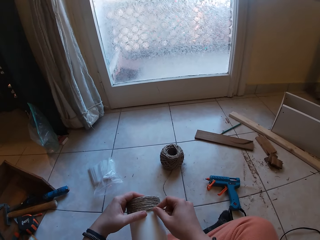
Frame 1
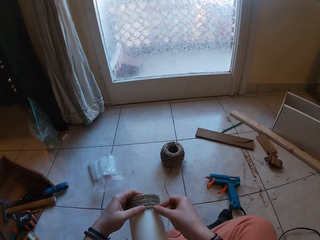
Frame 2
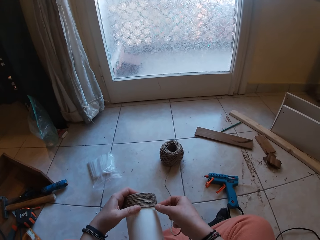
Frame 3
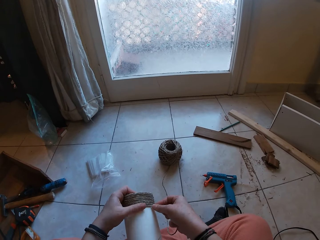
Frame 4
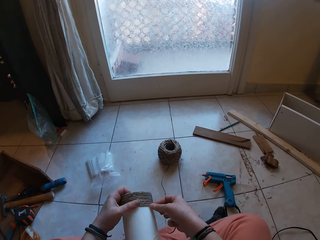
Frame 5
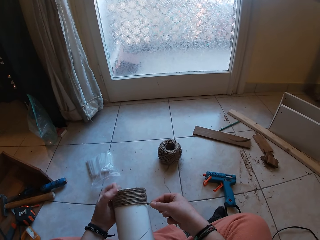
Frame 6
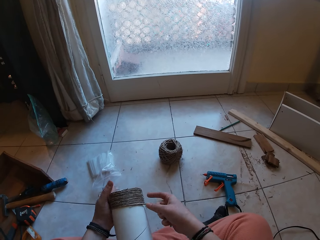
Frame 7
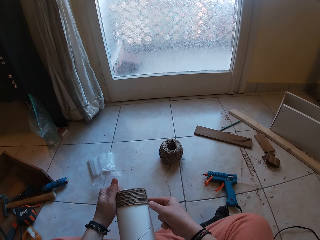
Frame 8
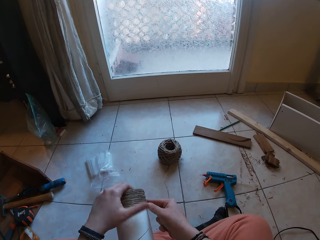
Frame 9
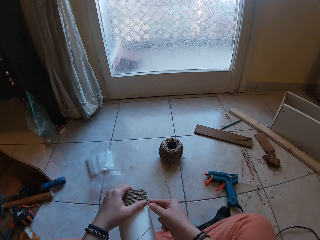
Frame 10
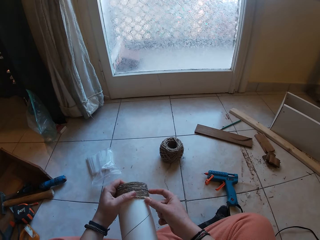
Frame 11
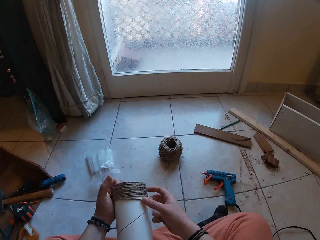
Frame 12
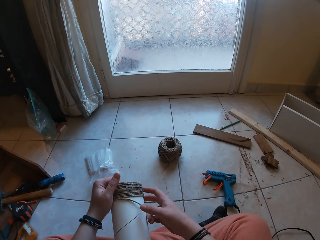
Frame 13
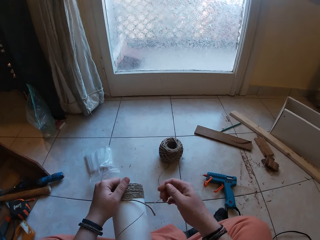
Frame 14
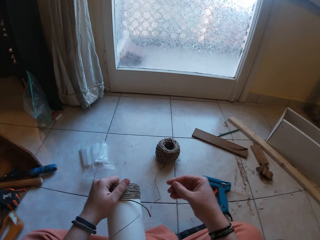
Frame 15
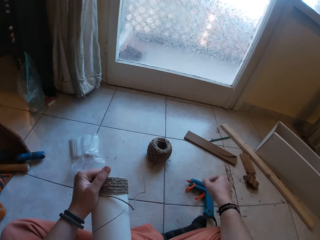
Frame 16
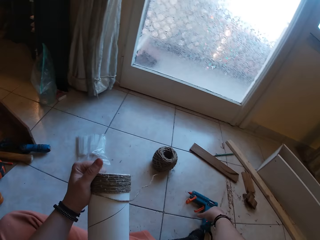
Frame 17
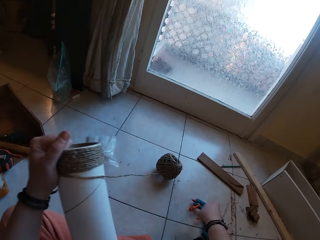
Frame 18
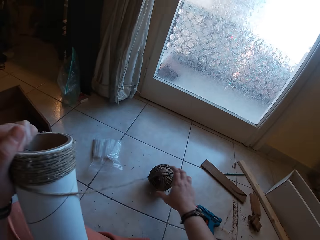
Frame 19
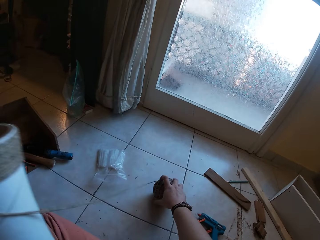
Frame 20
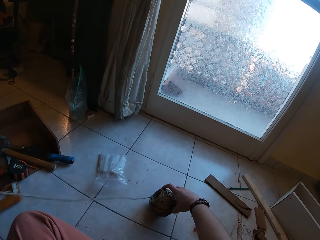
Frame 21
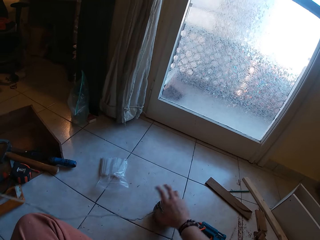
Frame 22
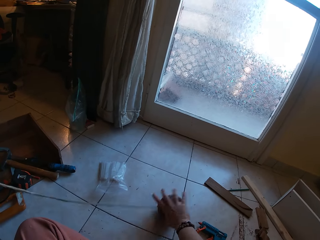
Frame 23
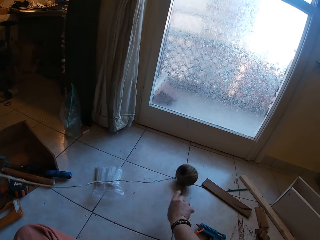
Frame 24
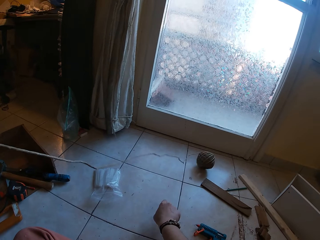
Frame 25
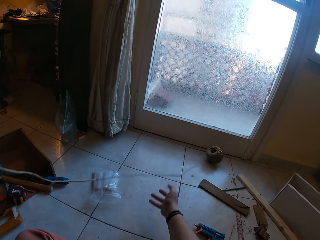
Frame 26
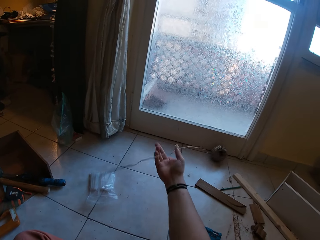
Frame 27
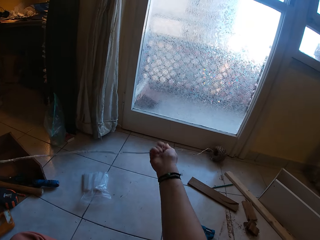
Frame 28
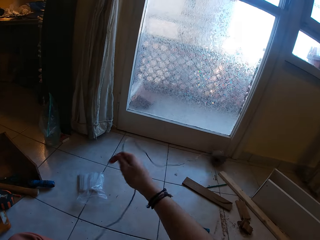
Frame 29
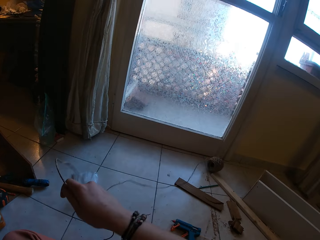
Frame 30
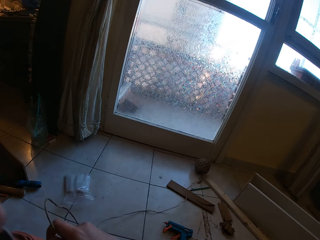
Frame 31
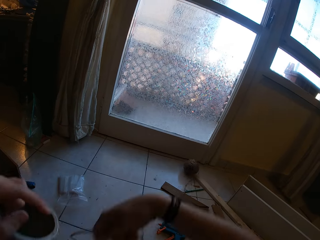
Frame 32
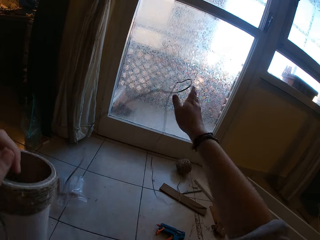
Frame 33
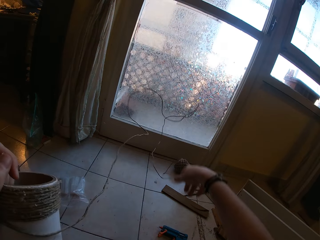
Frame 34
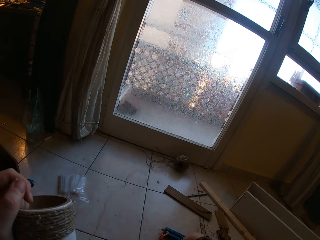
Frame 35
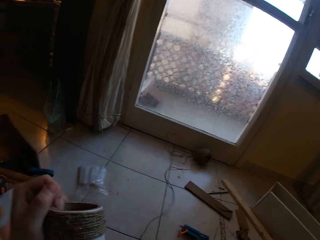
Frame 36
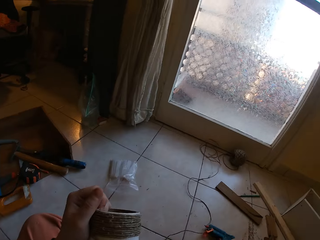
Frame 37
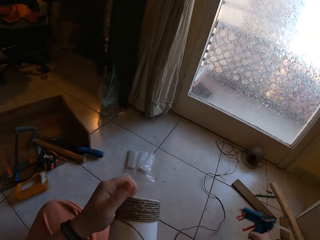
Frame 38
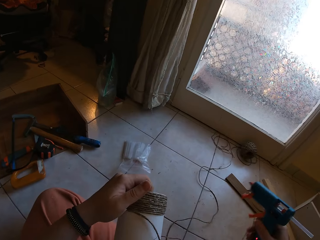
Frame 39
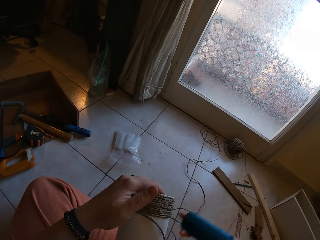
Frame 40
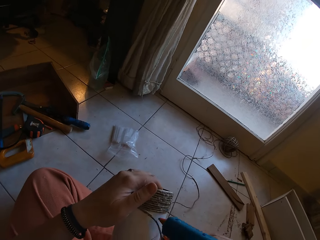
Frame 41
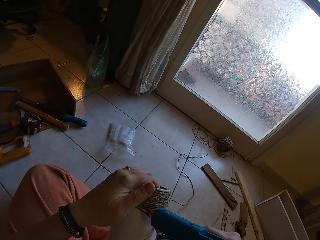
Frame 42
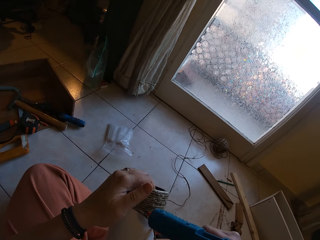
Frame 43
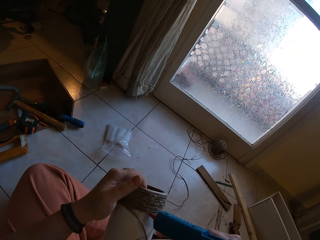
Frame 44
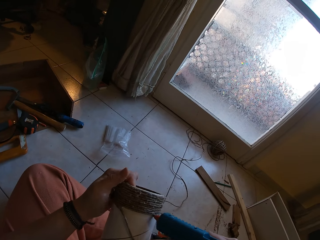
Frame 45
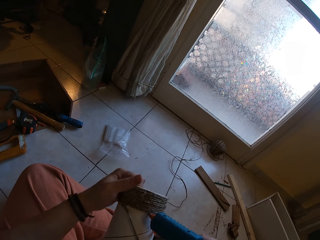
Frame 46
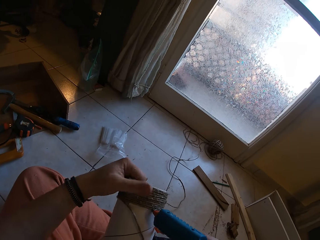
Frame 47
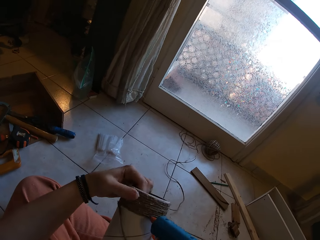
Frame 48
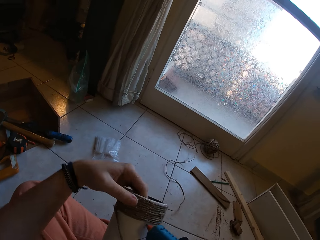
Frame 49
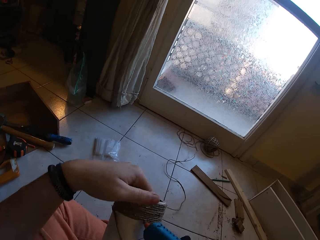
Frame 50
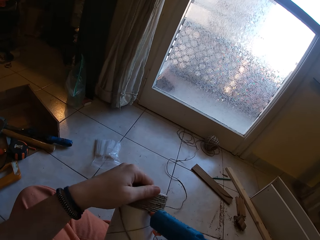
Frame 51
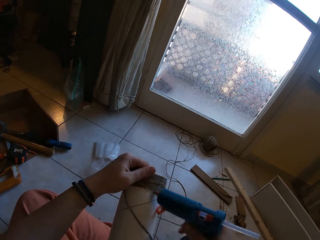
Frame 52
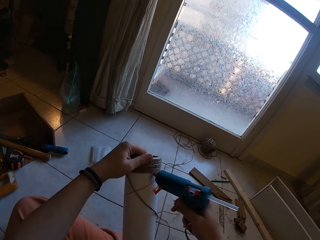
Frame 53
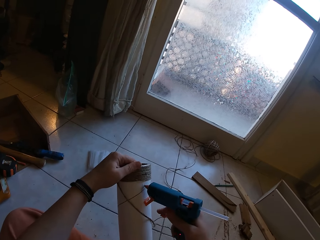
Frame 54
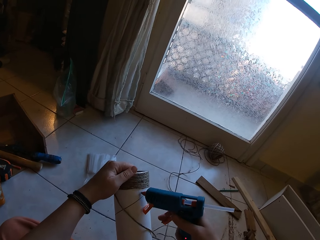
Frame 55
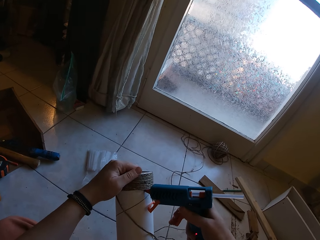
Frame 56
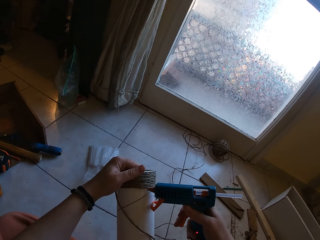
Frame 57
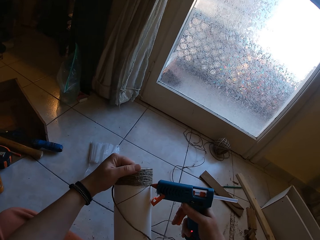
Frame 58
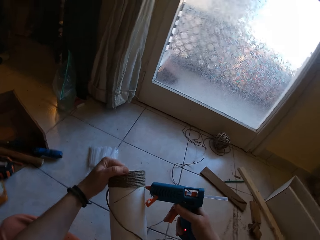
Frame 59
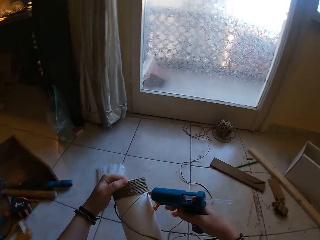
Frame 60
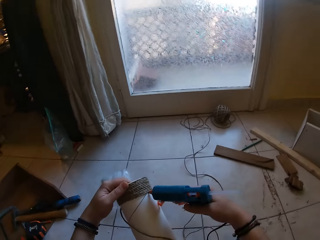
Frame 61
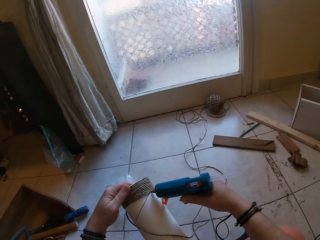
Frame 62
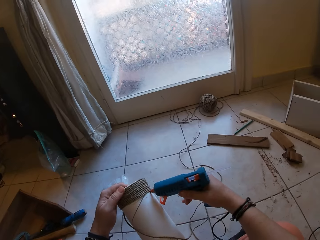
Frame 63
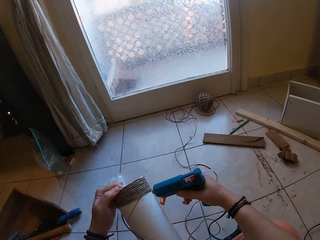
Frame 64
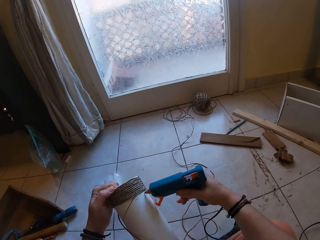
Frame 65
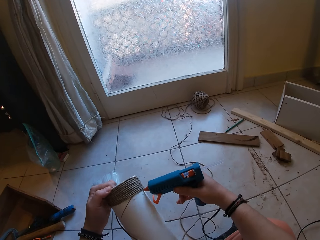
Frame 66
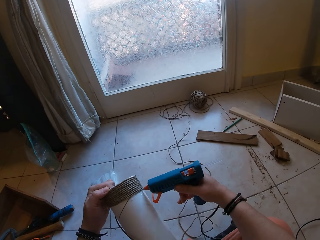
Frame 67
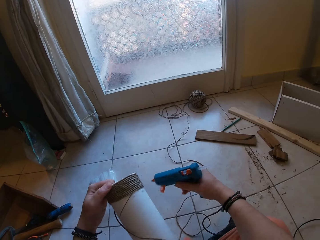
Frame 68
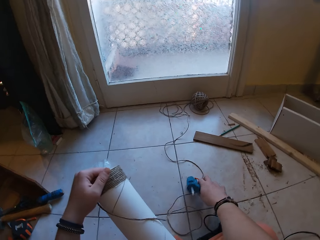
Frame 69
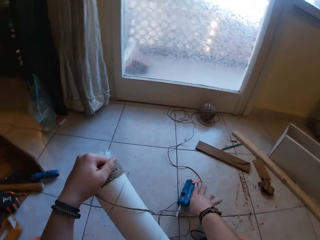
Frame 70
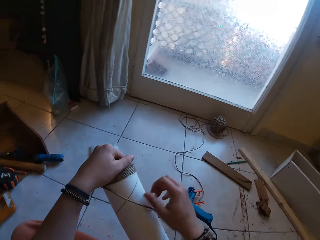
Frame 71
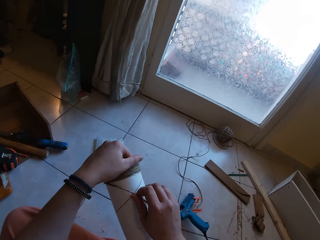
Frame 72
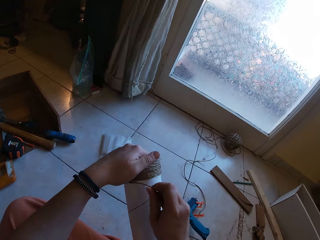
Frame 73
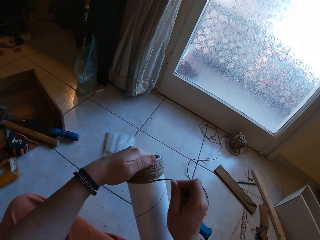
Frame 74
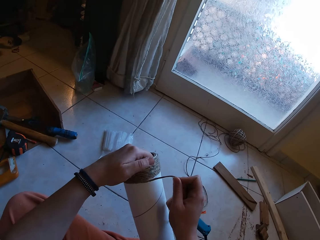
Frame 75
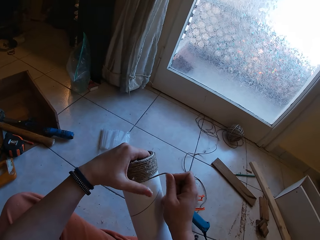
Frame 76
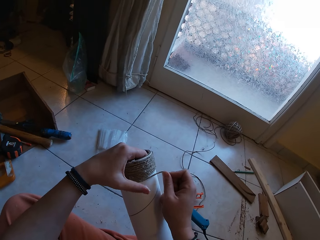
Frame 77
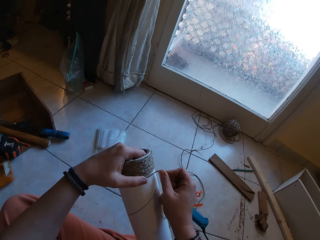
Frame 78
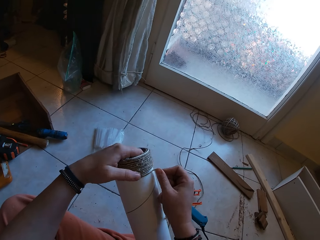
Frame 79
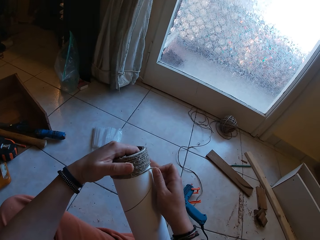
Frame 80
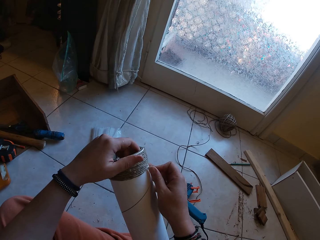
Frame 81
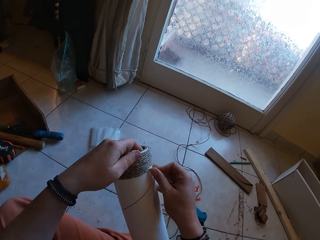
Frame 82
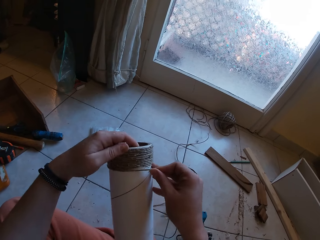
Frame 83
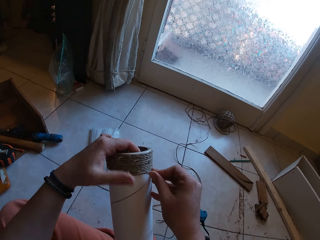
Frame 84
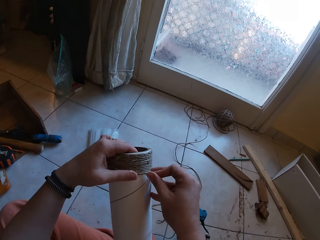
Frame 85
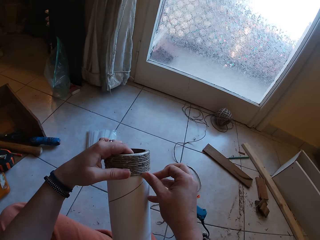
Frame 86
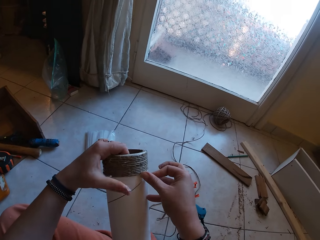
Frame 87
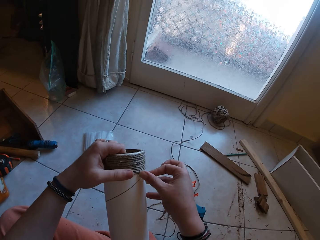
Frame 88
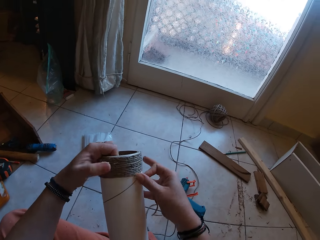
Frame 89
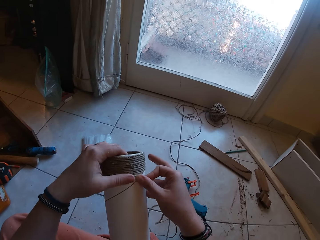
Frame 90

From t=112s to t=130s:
The camera wearer rolls the twine on the cardboard tube with her right hand. She touches the glue gun from the floor with her right hand. She loosens the twine on the floor with her right hand. She straightens the twine or rope. She rolls the twine on the floor with her right hand, drags the twine on the floor with her right hand, and throws the twine on the floor with her right hand. She picks up the glue gun from the floor with her right hand. She applies glue on the cardboard tube or carton with the glue gun in her right hand. She drops the glue gun on the floor with her right hand. She rolls the twine on the cardboard tube with her right hand. She aligns the rope on the carton.

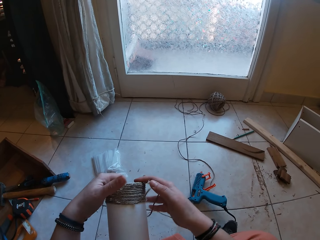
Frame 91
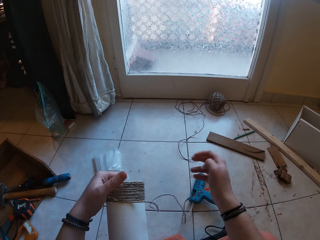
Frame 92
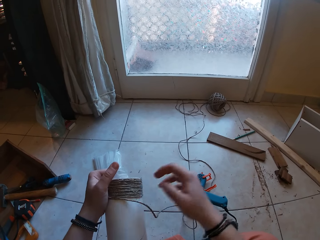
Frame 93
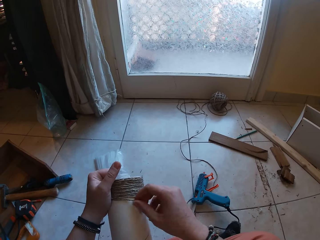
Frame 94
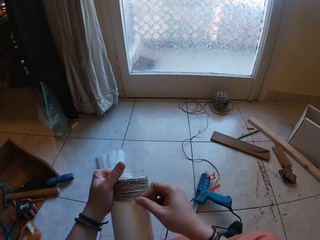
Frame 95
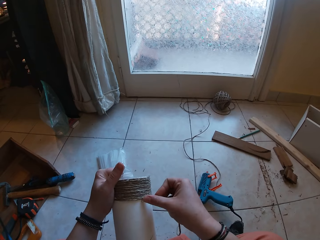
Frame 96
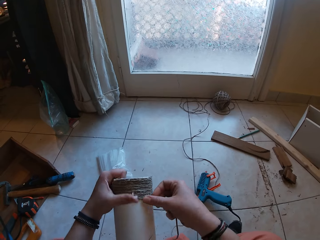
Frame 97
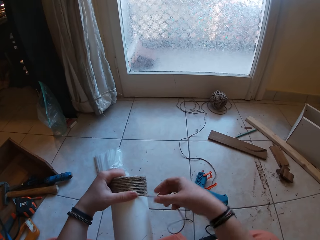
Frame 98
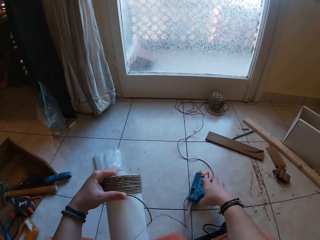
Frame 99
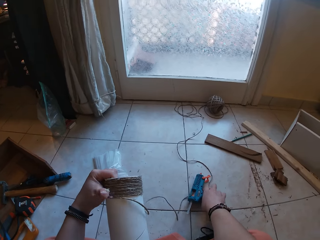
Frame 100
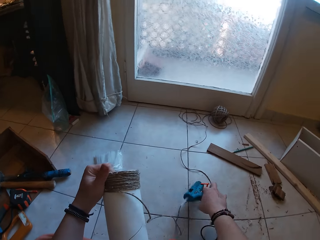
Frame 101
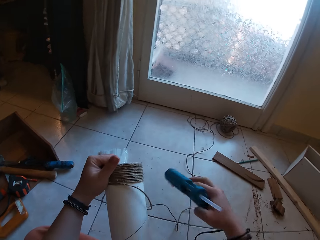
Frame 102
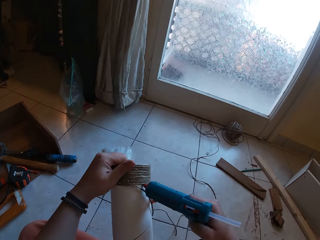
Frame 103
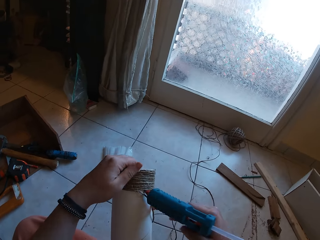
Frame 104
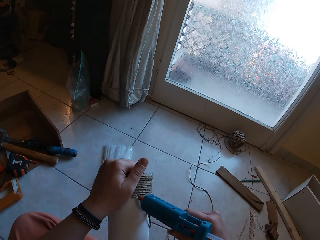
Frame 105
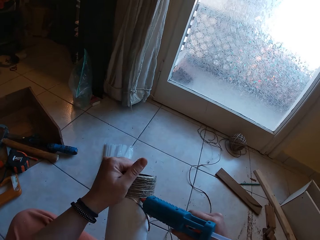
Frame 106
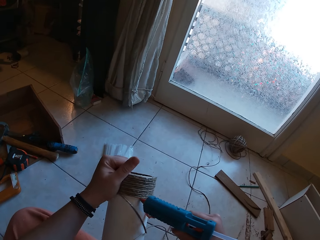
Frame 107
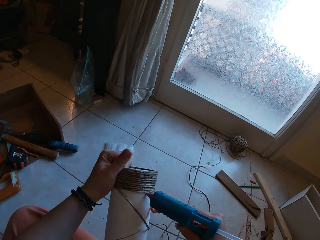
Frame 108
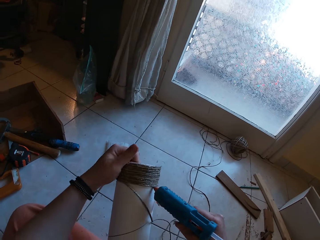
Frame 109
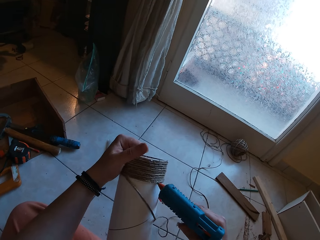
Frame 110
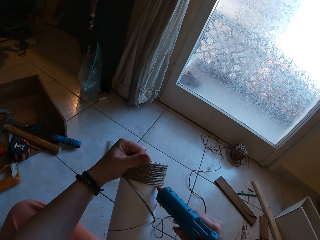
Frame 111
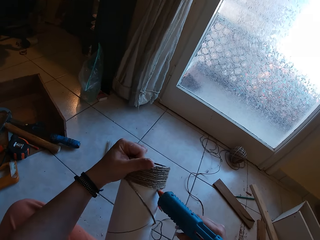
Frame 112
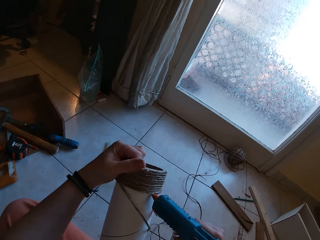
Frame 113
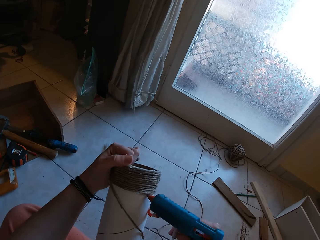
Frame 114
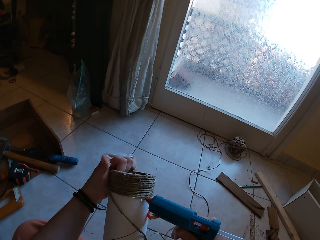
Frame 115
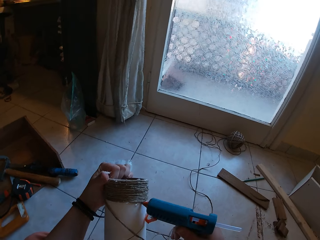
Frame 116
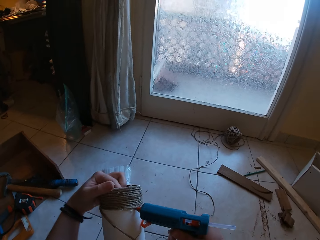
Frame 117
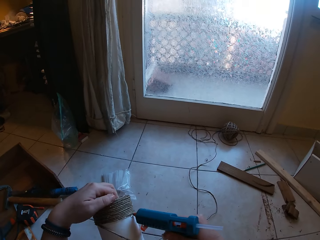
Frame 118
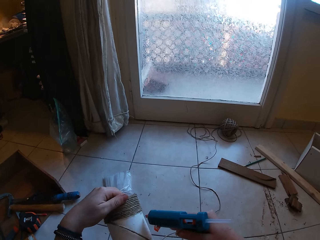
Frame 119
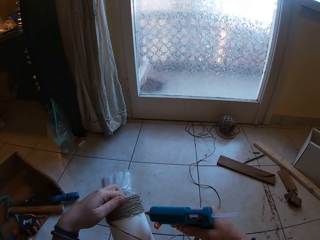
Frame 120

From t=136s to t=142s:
The camera wearer rolls the twine on the cardboard tube with her right hand. She picks up the glue gun from the floor with her right hand. She applies glue on the cardboard tube with the glue gun in her right hand.
